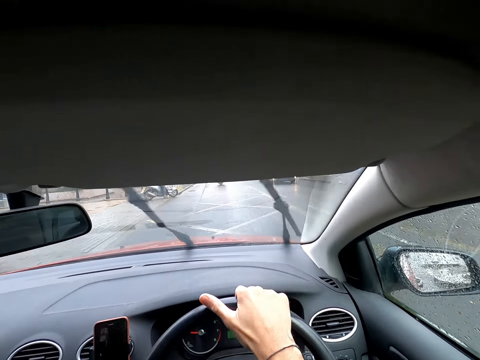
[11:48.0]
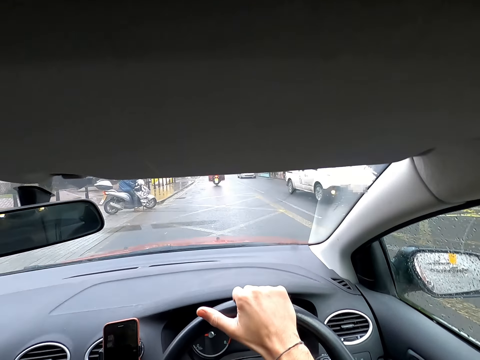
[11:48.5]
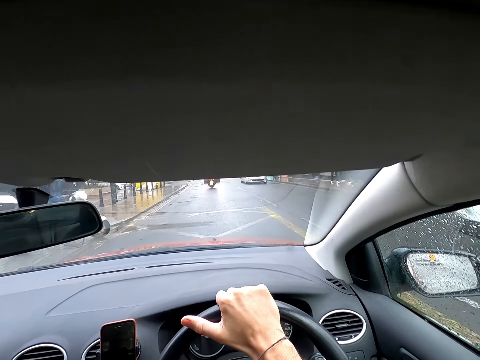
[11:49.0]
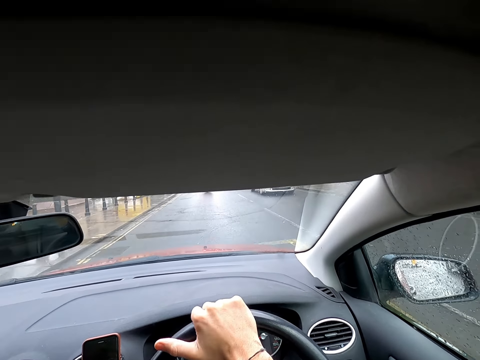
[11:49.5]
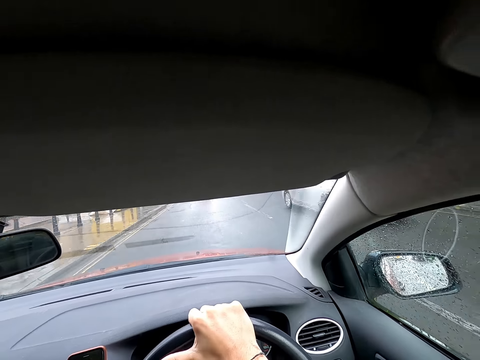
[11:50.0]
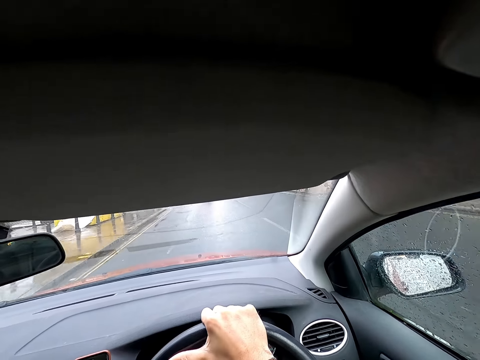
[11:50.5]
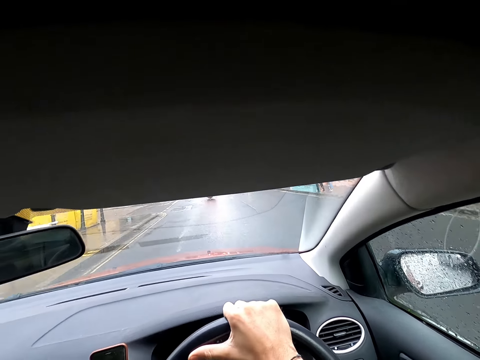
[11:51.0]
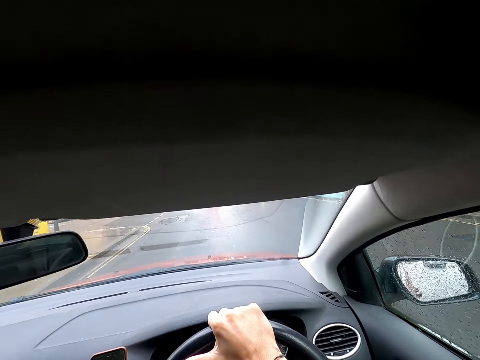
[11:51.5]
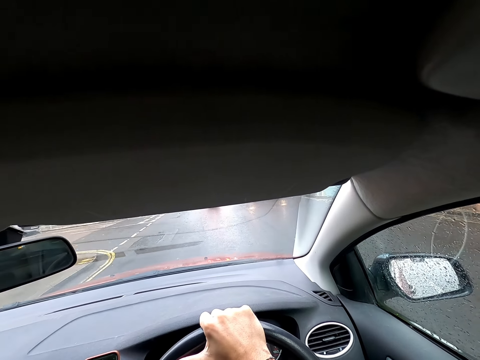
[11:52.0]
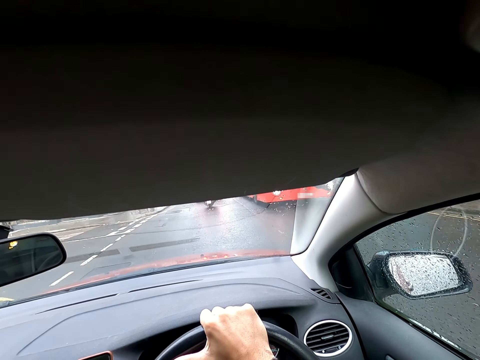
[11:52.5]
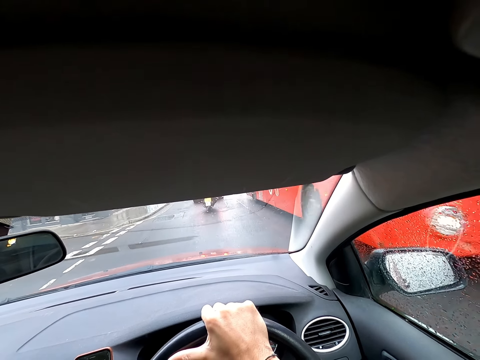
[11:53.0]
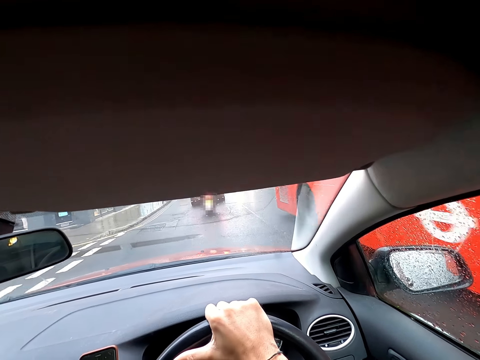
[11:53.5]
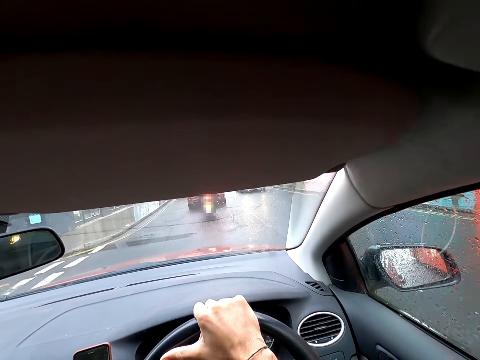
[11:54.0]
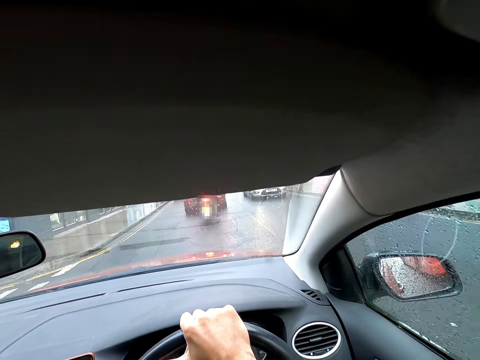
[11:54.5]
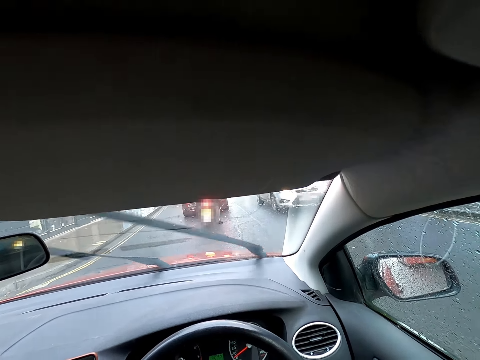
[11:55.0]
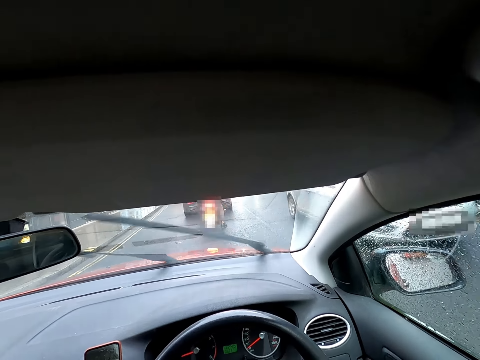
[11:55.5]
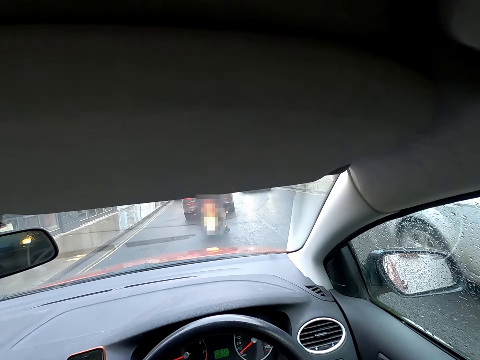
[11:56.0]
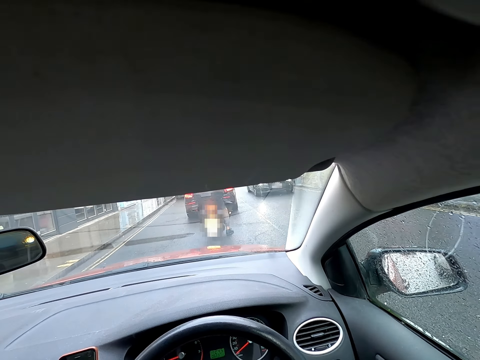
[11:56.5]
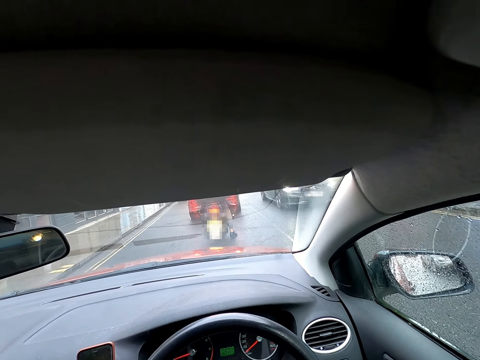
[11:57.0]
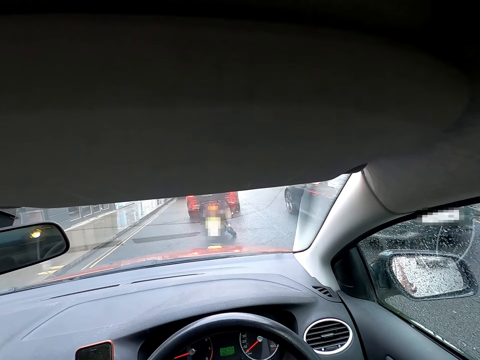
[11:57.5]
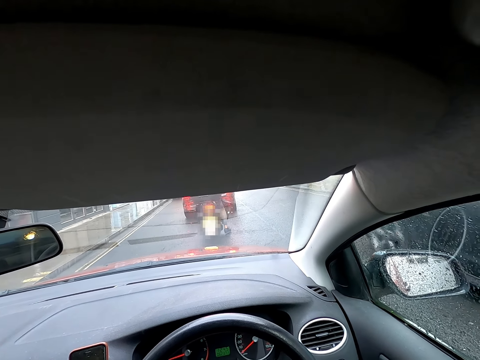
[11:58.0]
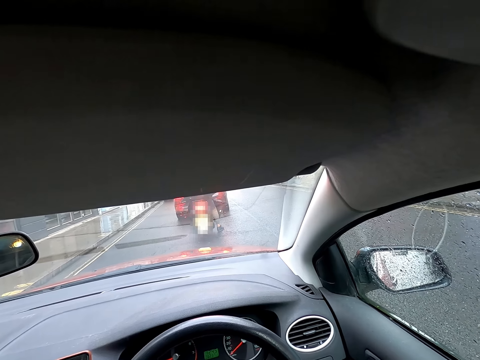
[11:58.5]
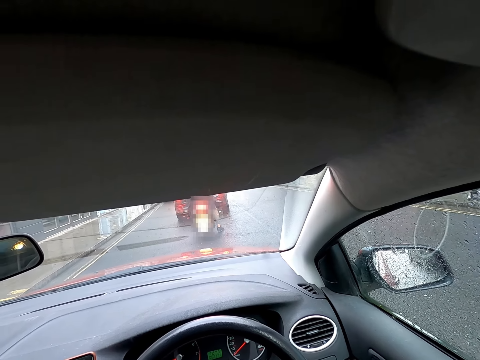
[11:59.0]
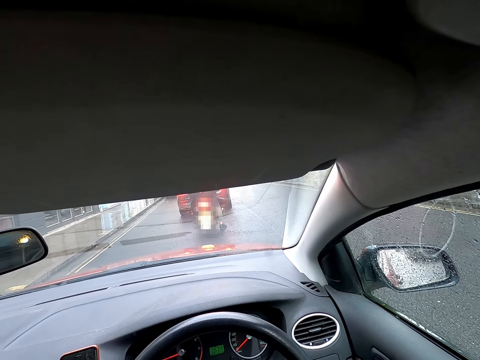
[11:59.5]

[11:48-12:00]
A white van drives past the camera wearer. A white car drives past the camera wearer. A red bus drives past the camera wearer. A white car drives past the camera wearer. A black car drives past the camera wearer. The blue bike stops ahead of the camera wearer. The camera wearer stops the car in traffic.

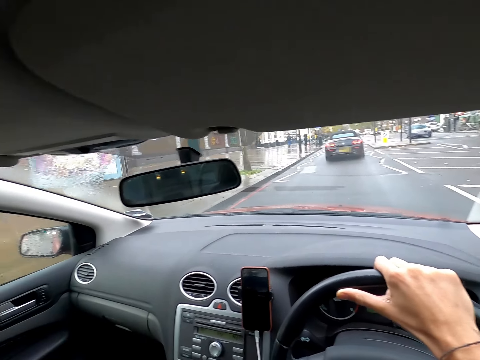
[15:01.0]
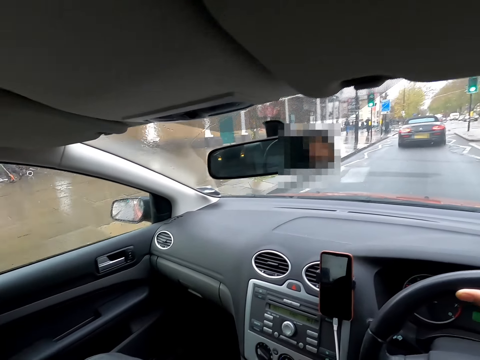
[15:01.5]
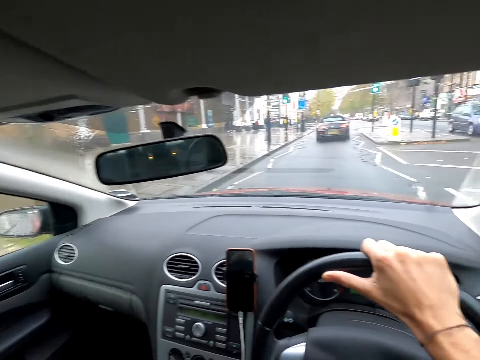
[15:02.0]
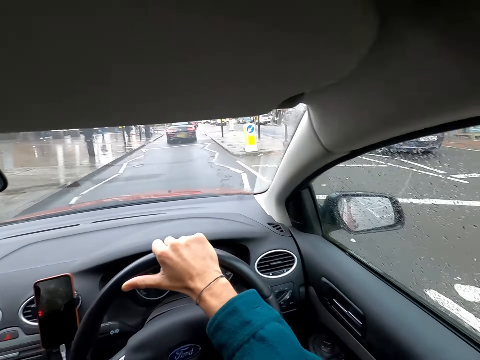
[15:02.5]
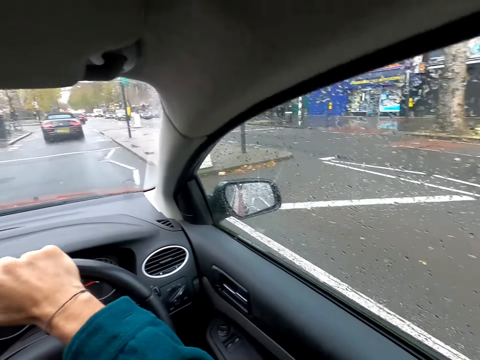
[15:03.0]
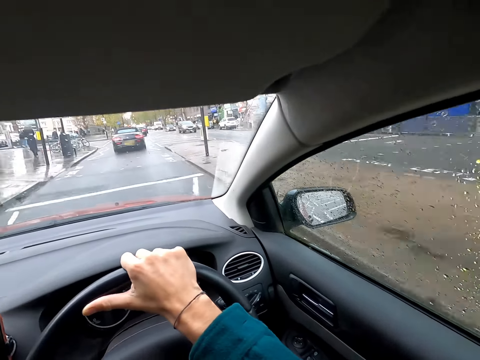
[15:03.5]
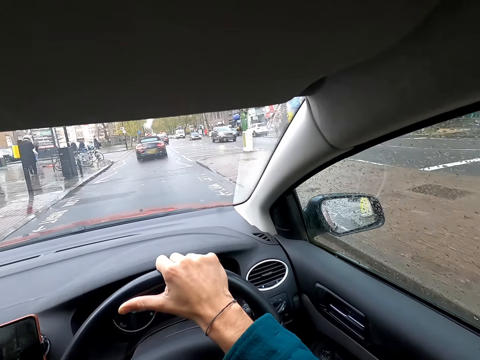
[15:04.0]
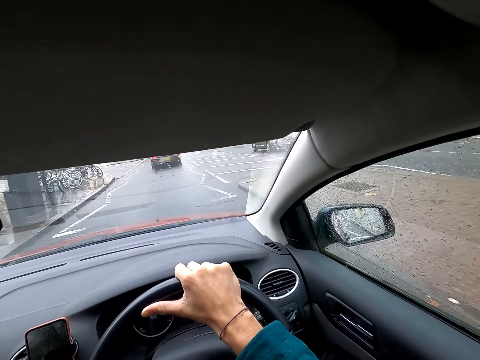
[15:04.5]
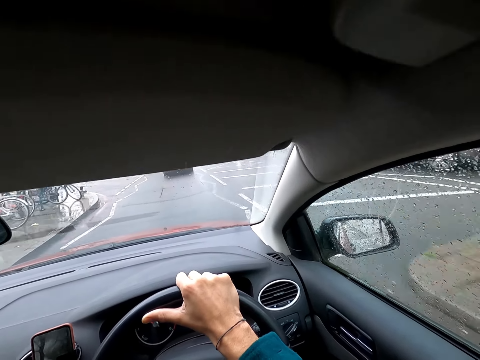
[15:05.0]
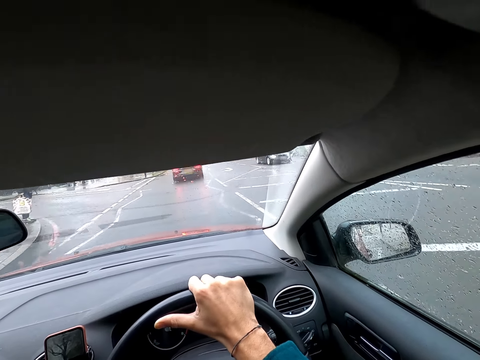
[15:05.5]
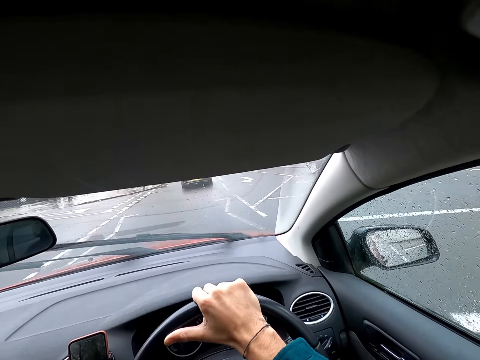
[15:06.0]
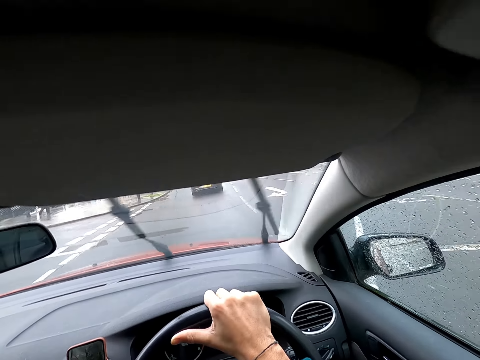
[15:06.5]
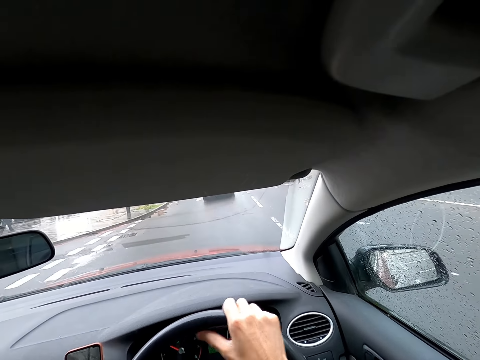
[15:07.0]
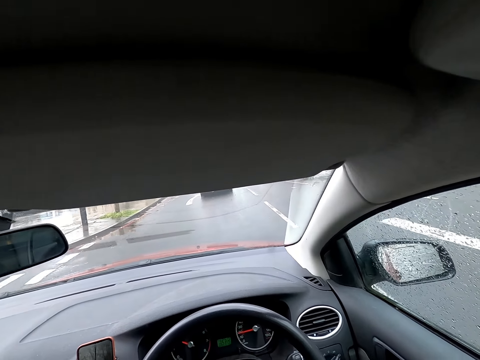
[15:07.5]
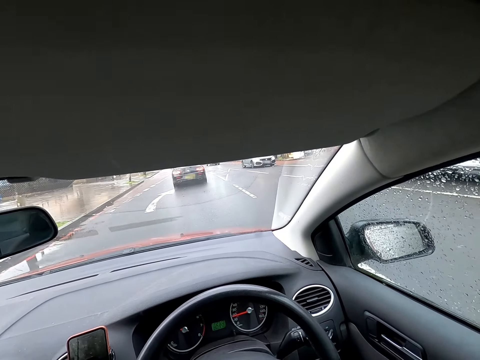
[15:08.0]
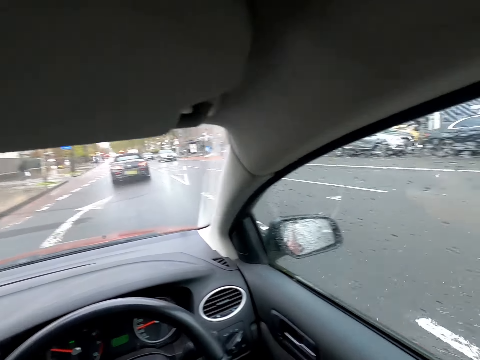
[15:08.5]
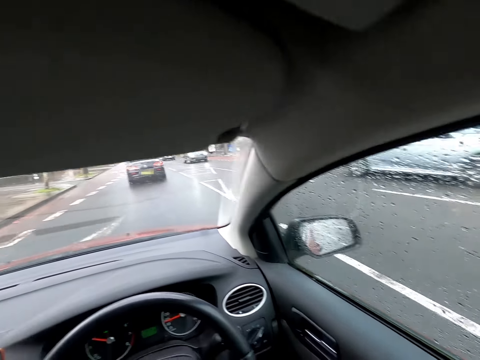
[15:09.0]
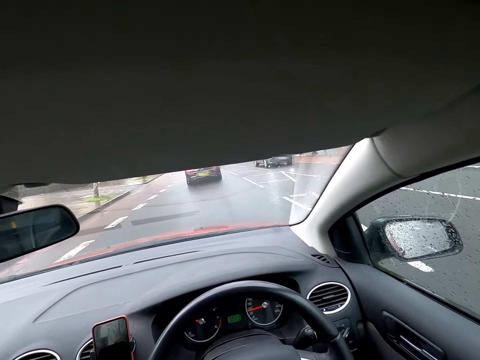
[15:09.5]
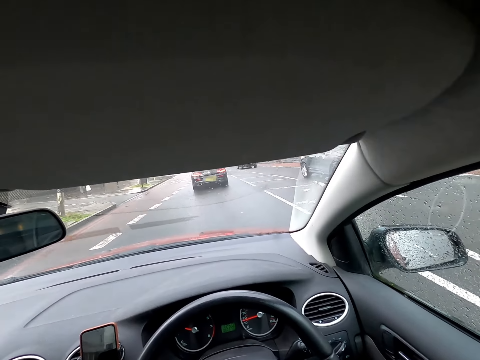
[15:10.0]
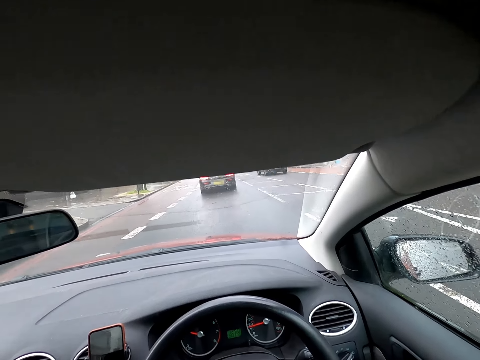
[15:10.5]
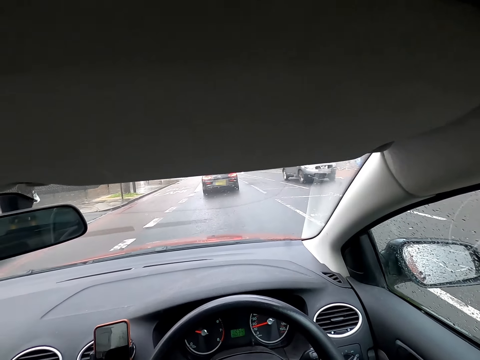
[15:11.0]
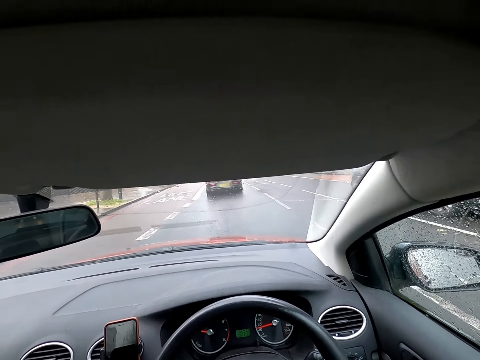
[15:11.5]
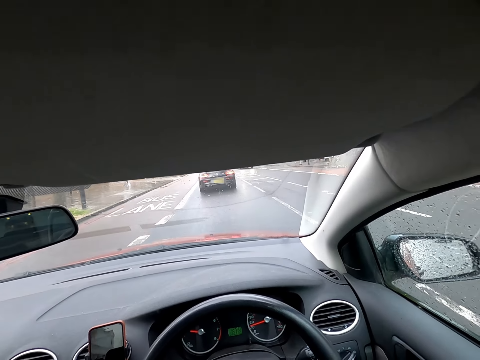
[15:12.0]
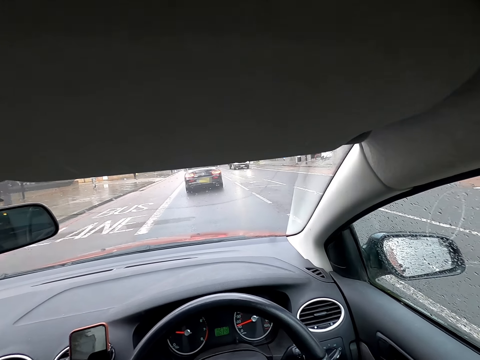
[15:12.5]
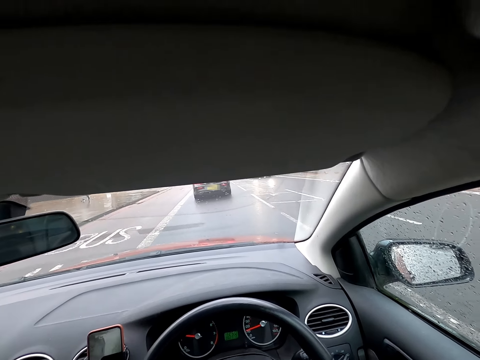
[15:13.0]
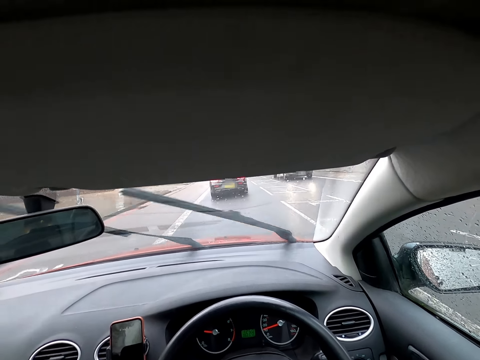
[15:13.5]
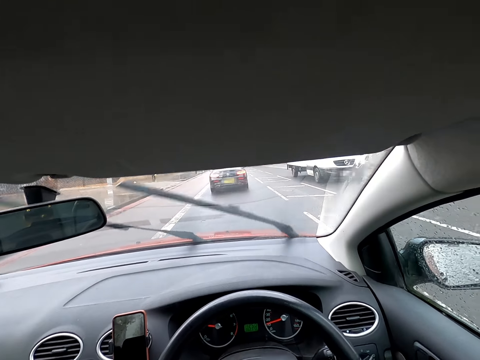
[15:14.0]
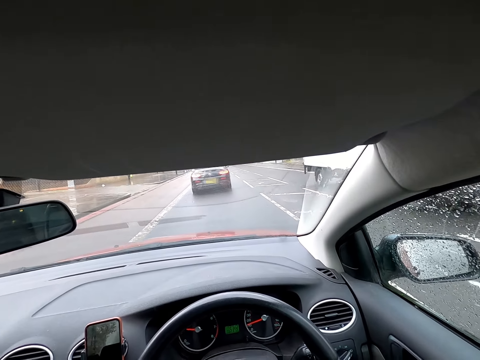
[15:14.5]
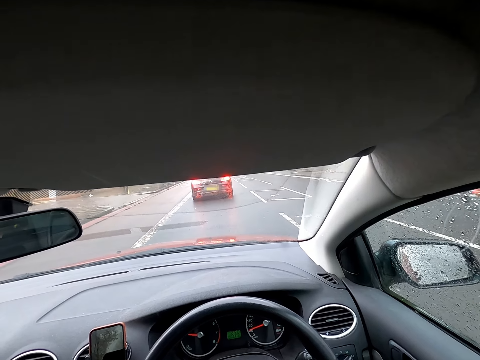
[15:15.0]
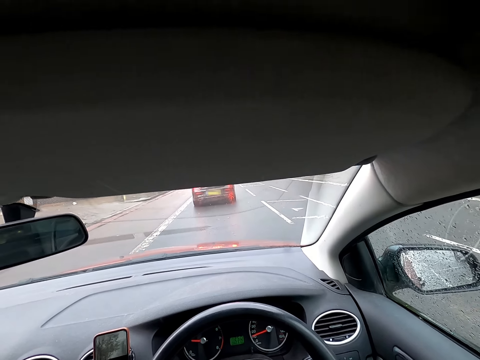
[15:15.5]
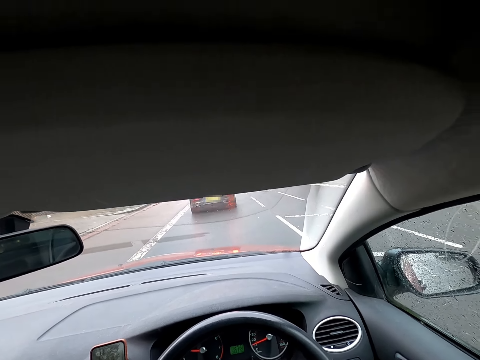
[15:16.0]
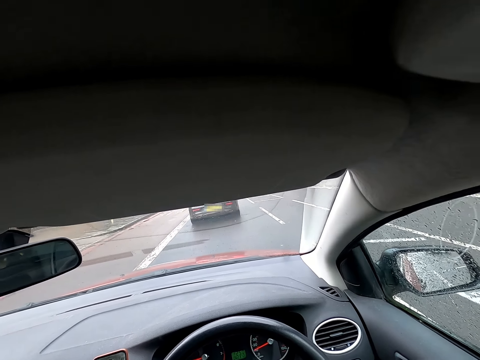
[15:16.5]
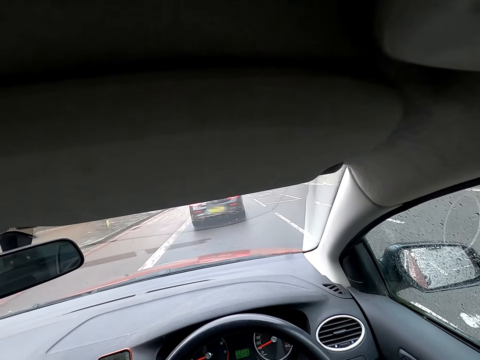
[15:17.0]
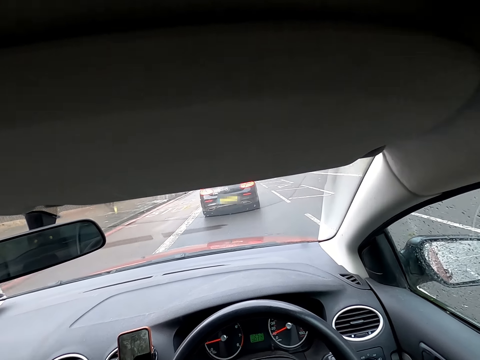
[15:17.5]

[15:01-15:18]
The camera wearer drives past a car. They drive past a car repeatedly. They drive past a truck.
